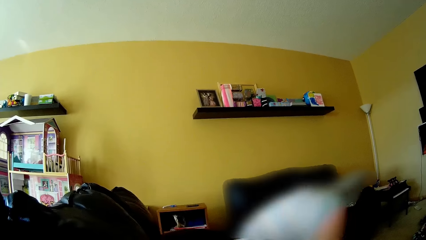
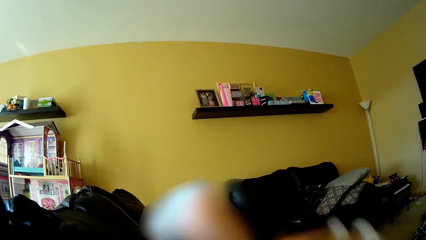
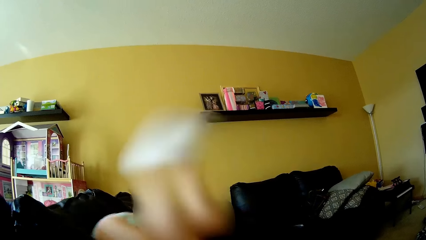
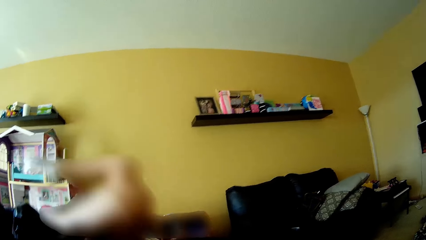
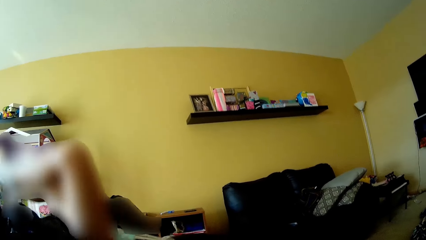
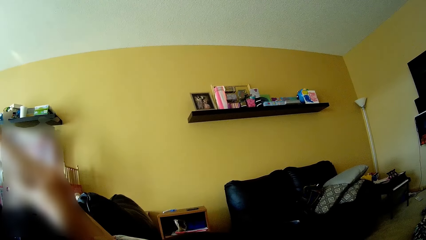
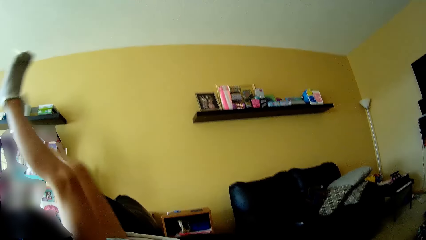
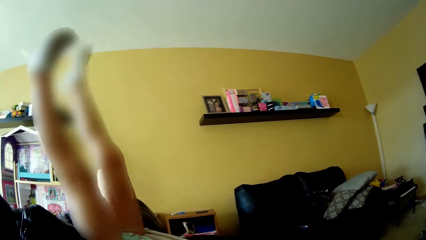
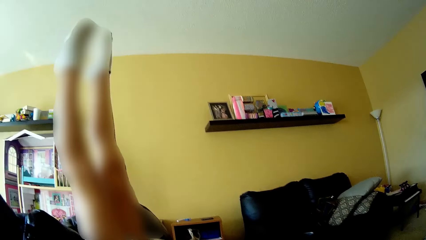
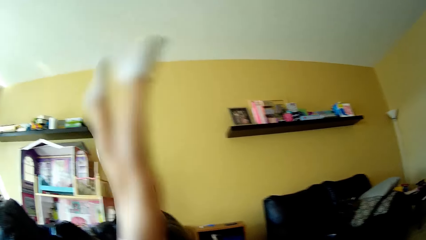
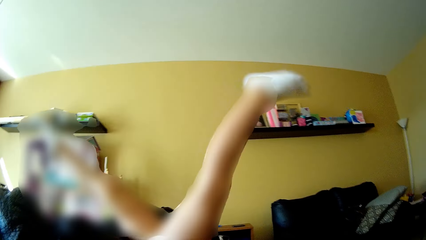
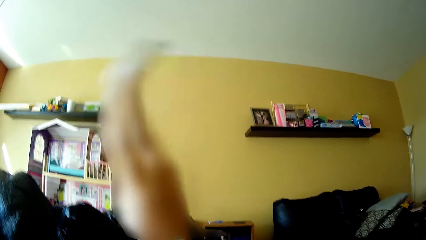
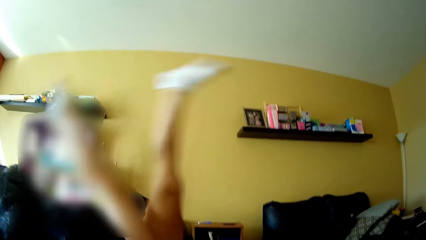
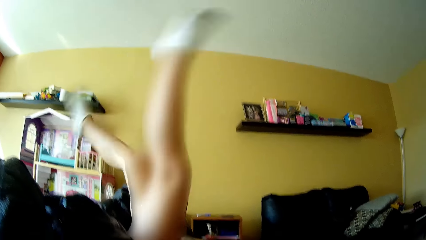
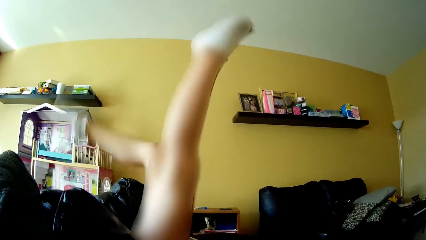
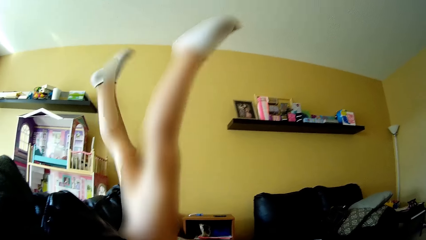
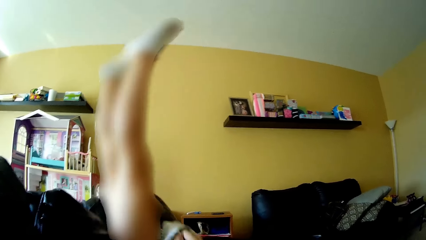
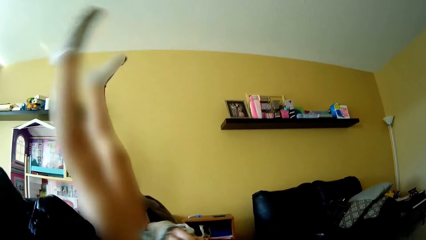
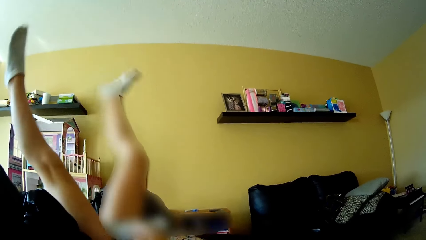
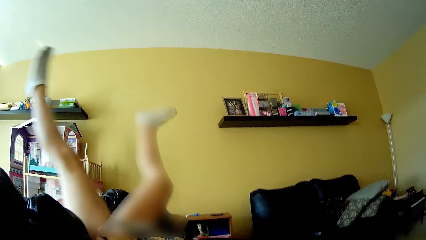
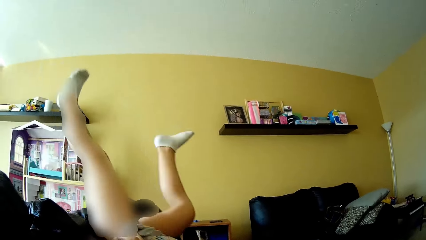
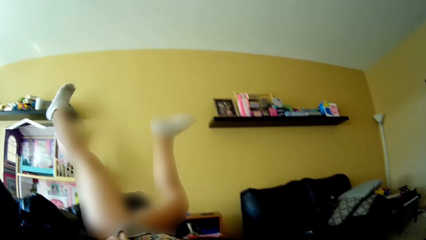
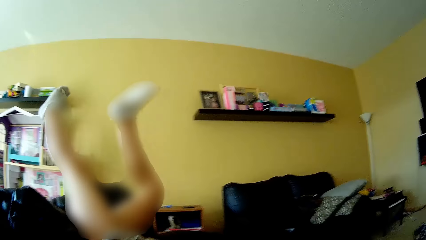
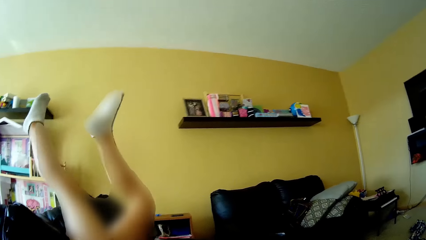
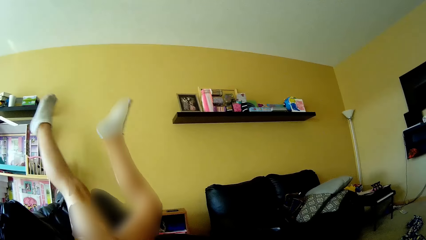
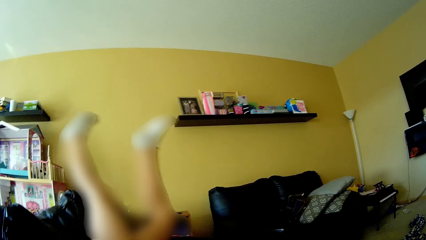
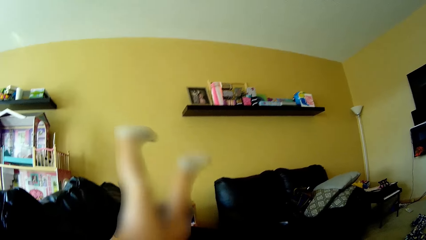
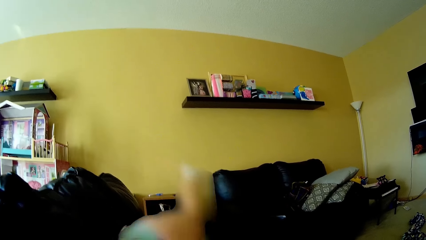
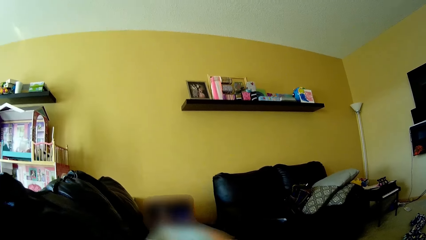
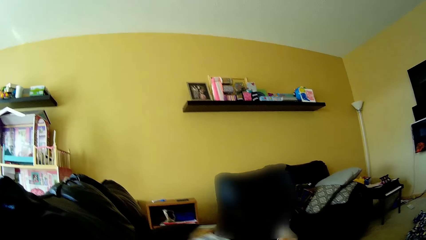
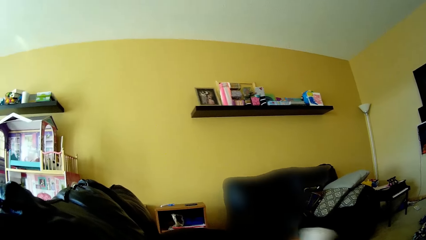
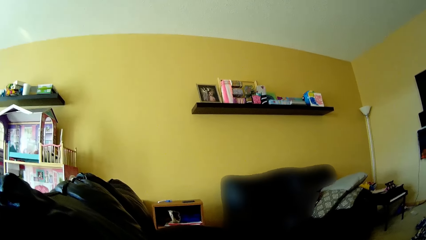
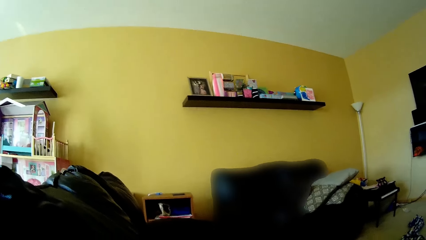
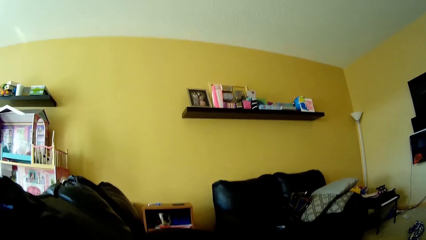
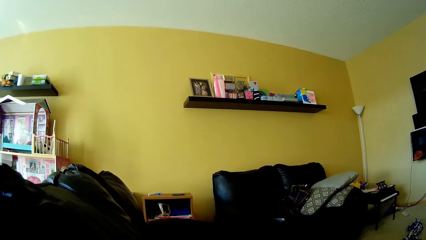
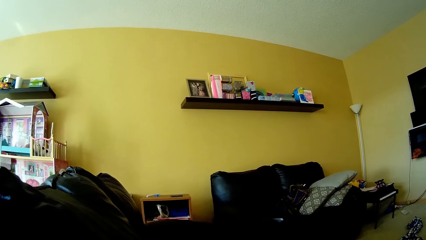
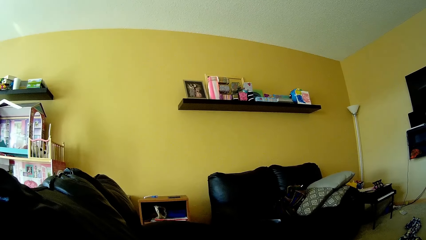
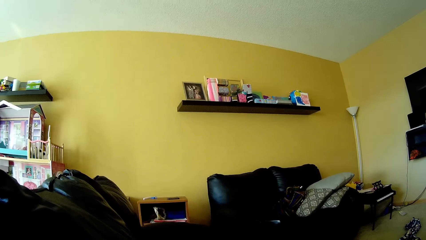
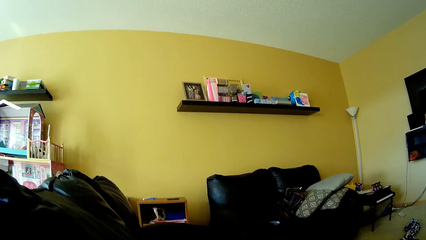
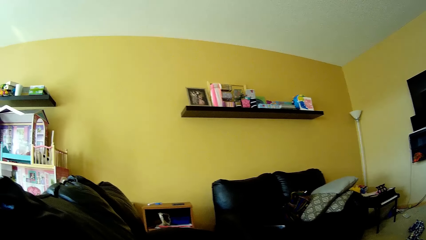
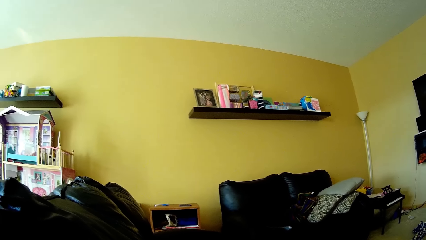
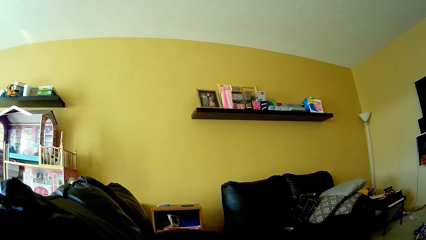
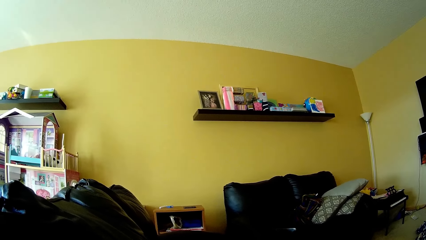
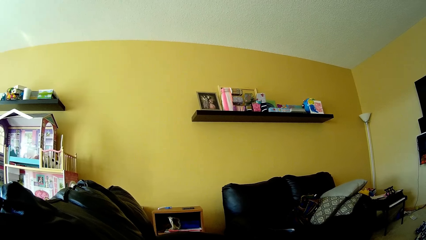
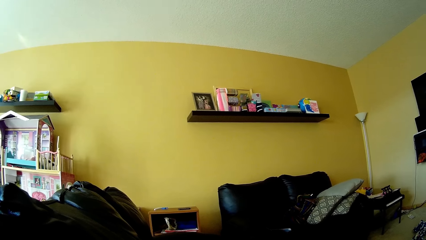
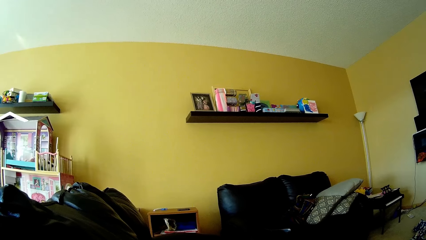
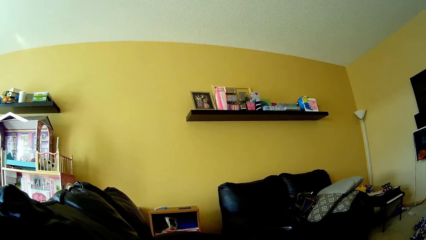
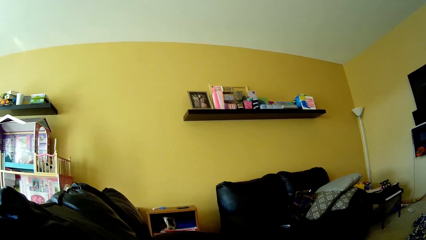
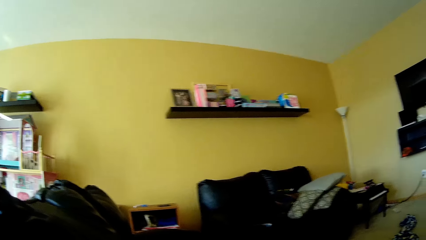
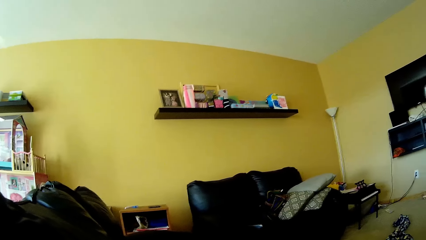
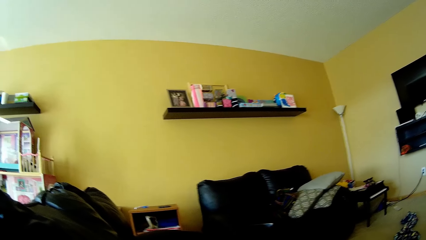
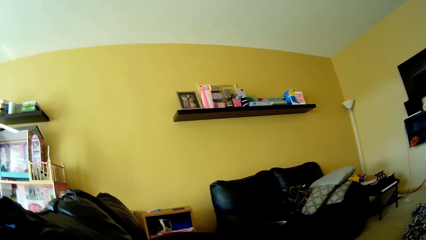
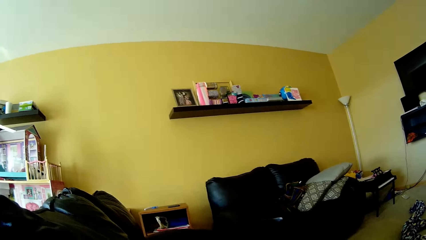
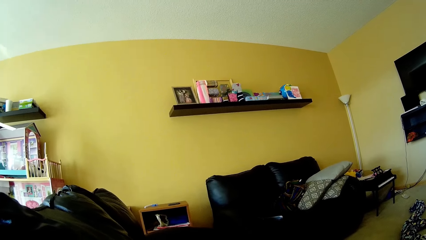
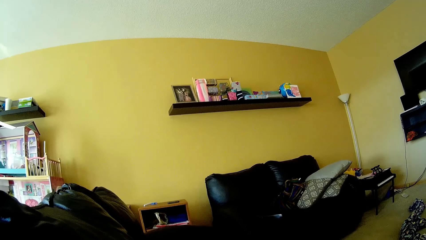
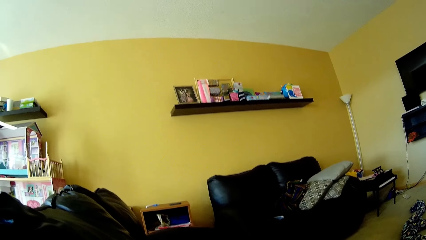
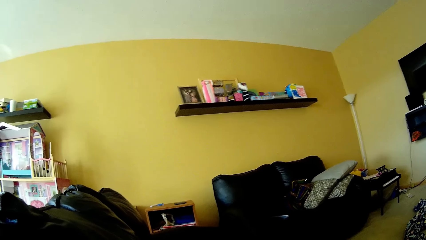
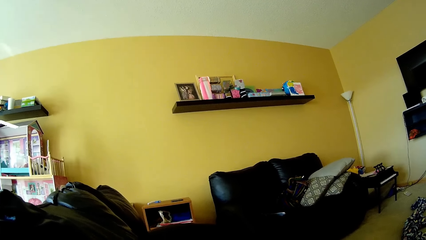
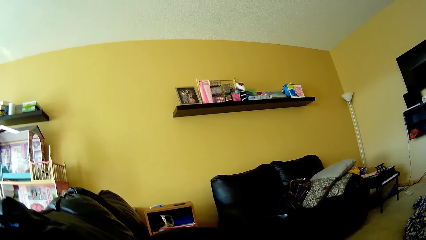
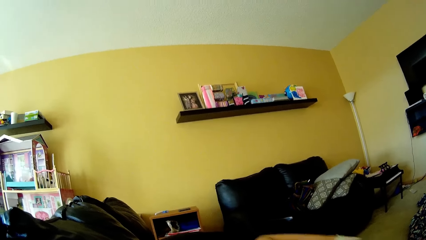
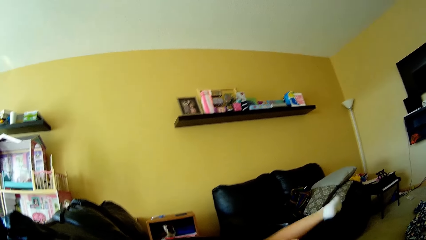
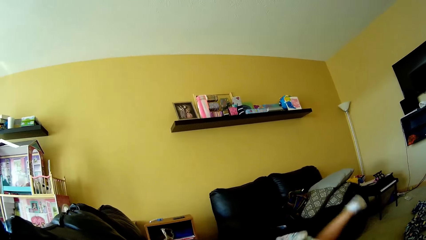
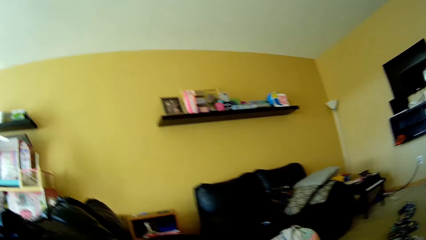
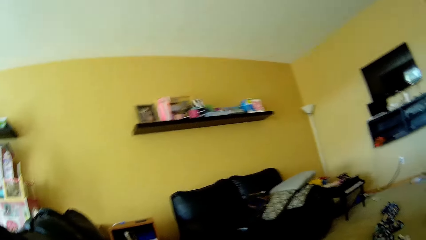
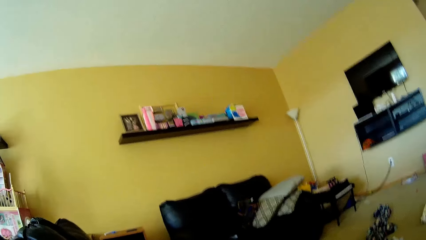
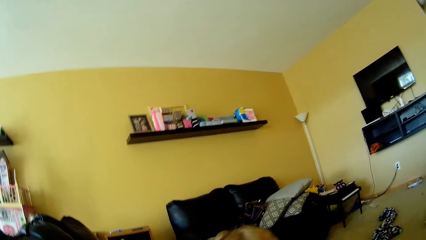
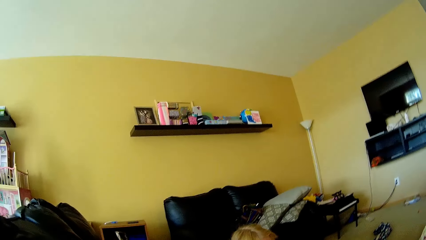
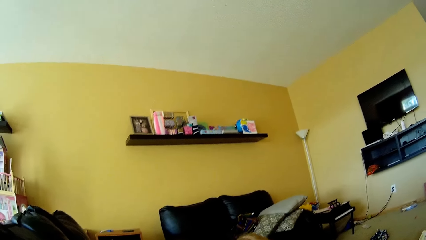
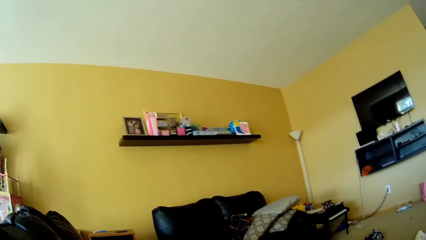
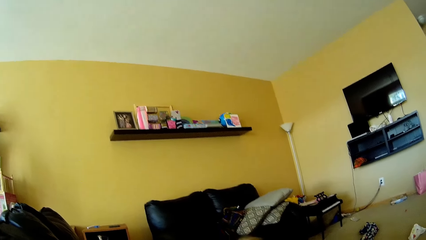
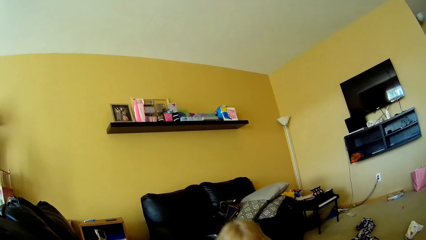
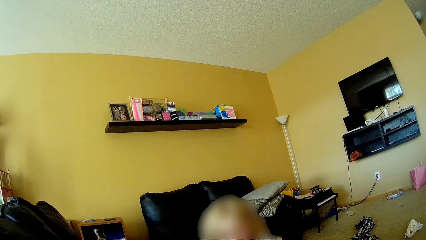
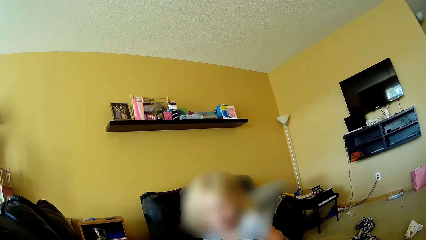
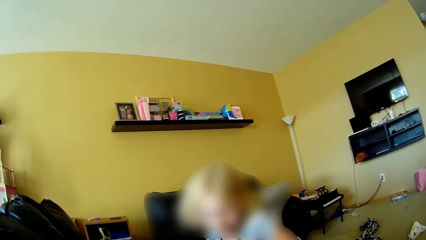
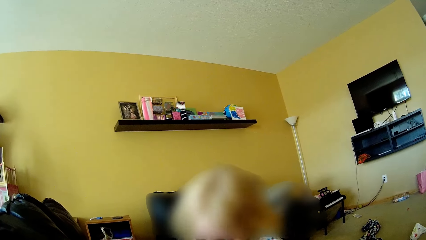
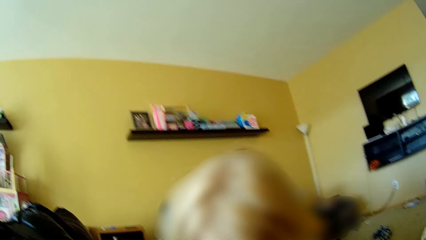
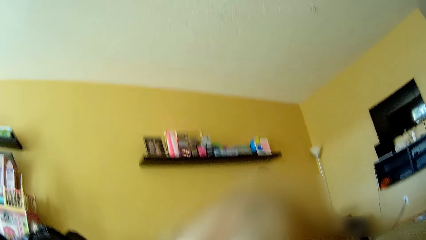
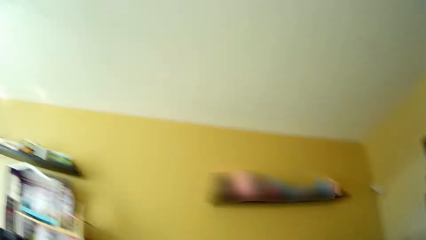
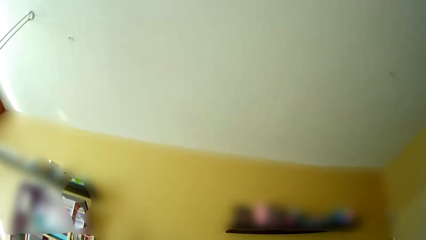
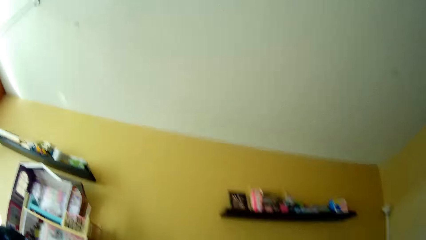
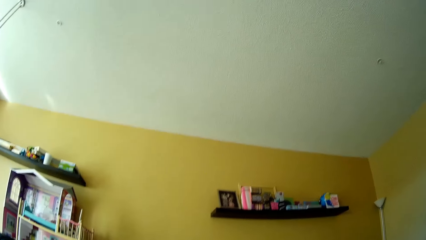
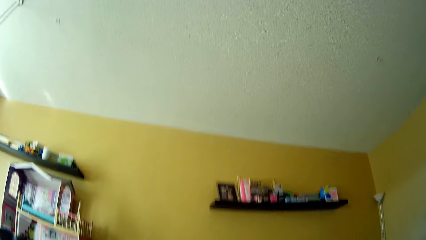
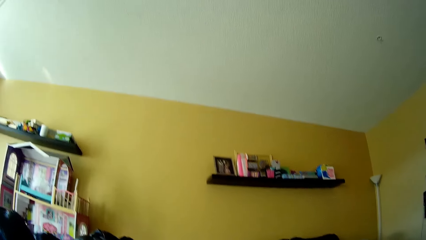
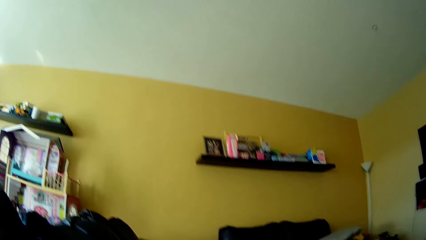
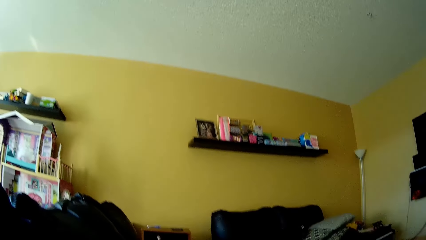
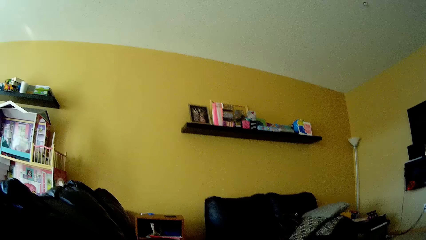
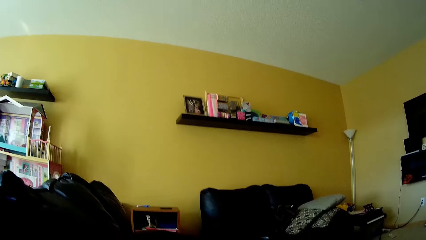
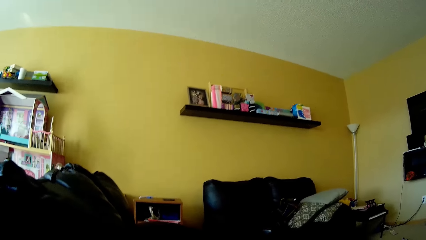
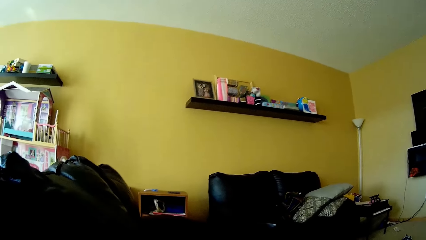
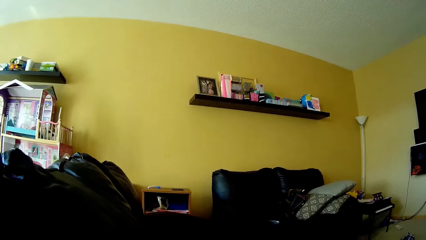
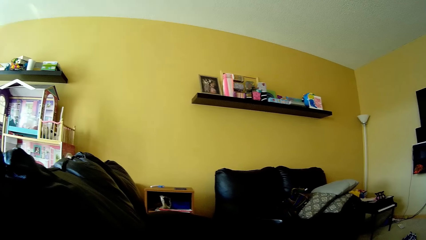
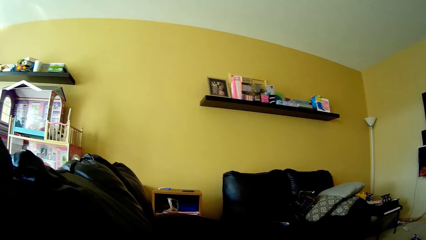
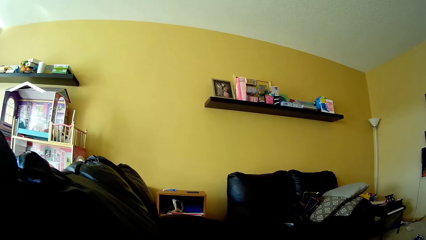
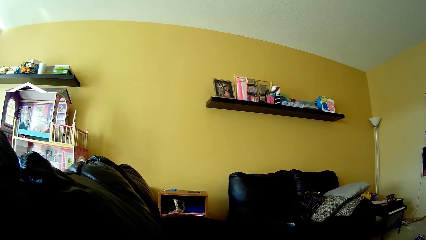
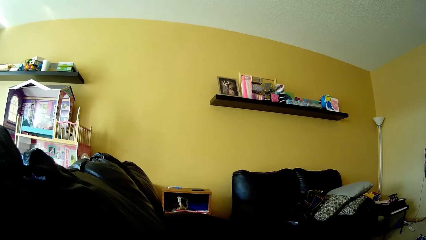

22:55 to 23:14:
The girl stretches both legs above the couch. The girl kicks the air with both legs above the couch. The girl drops to the floor of the living room. The girl climbs onto the couch.
